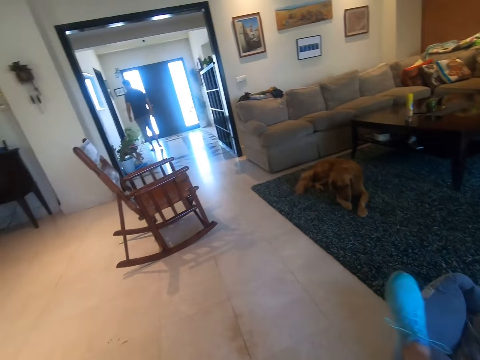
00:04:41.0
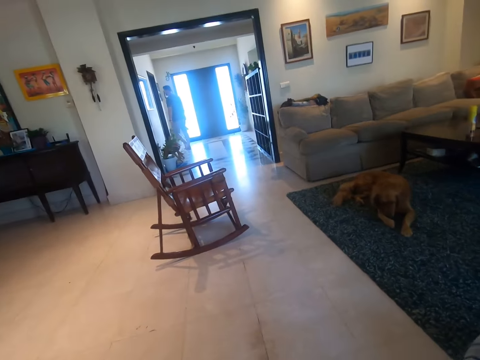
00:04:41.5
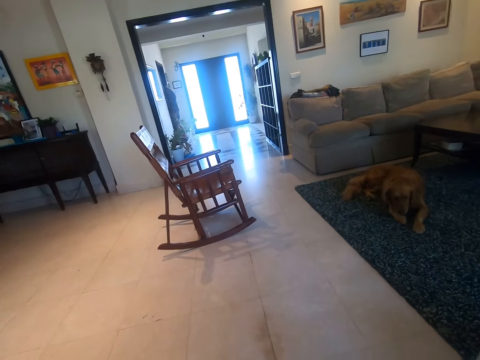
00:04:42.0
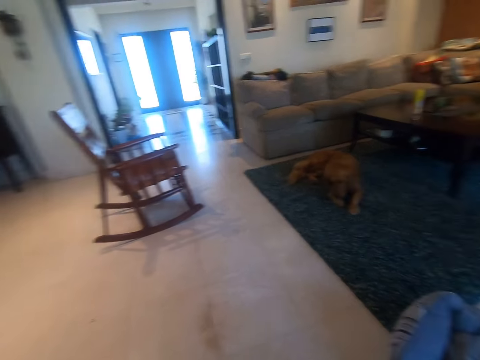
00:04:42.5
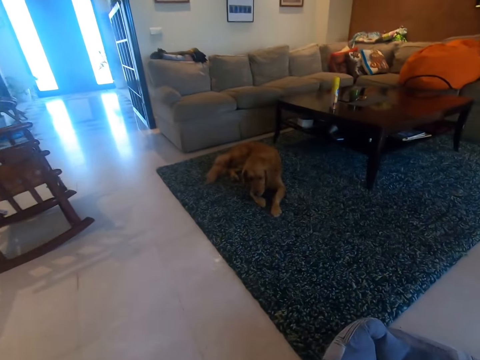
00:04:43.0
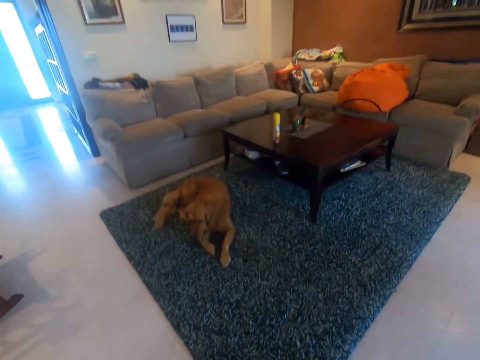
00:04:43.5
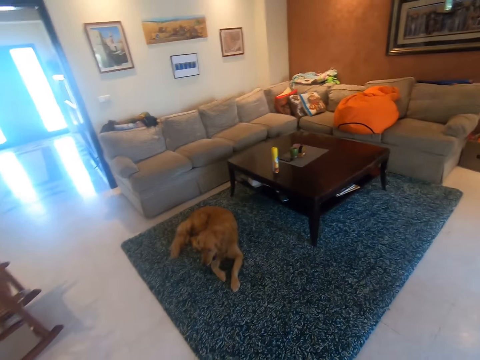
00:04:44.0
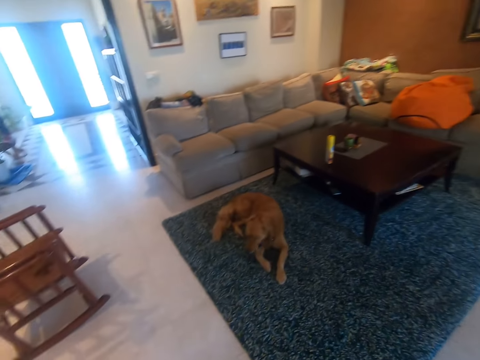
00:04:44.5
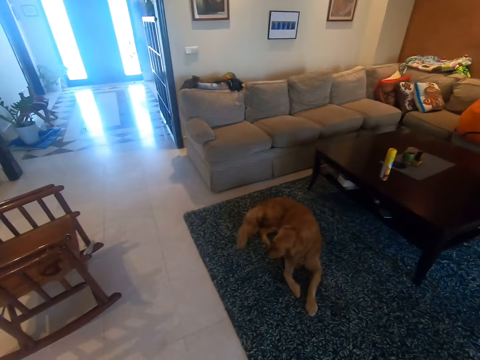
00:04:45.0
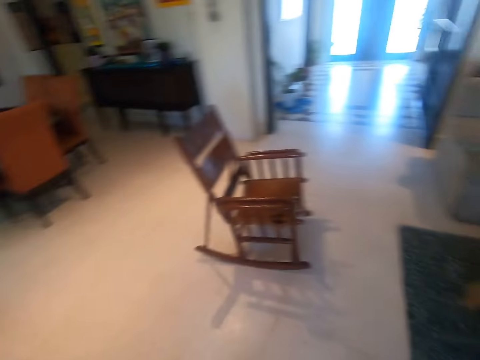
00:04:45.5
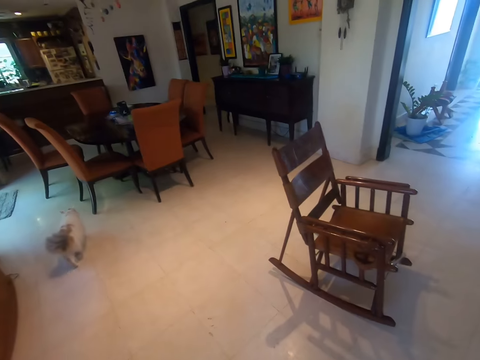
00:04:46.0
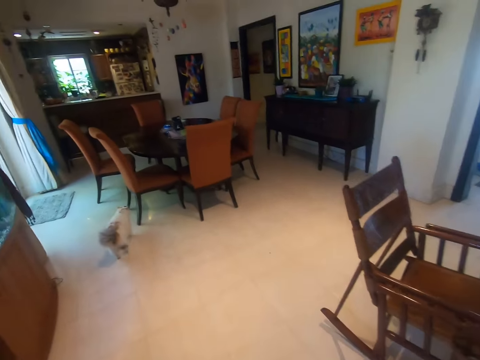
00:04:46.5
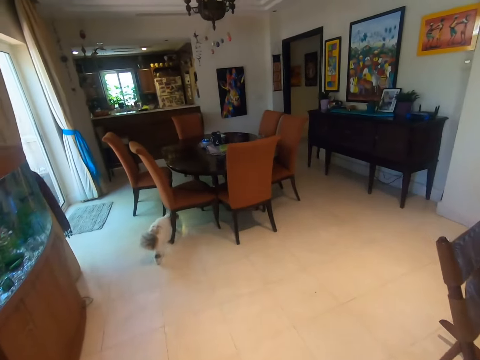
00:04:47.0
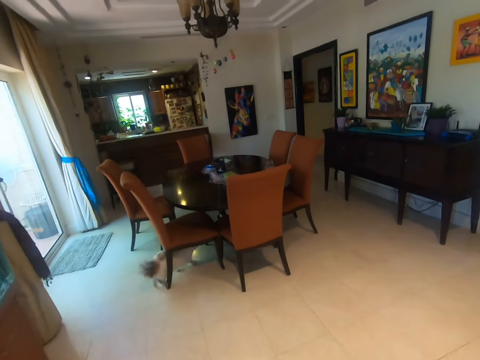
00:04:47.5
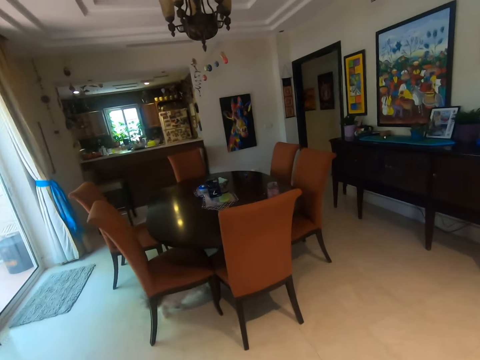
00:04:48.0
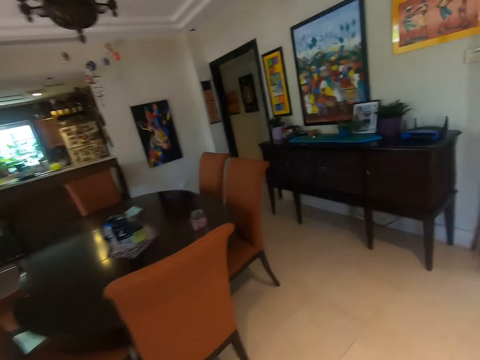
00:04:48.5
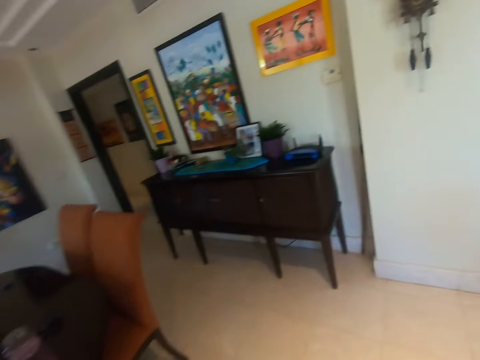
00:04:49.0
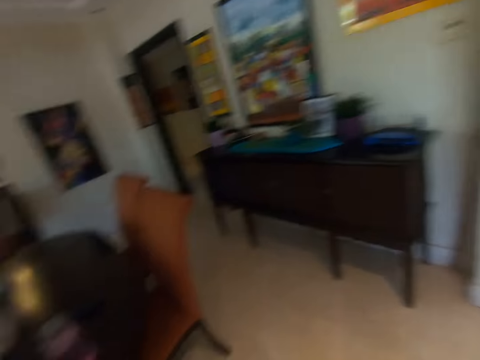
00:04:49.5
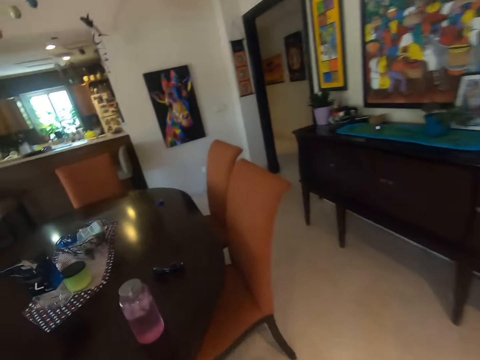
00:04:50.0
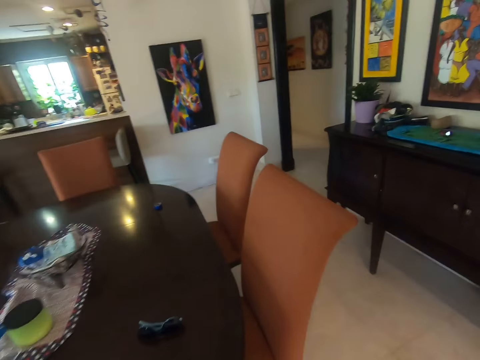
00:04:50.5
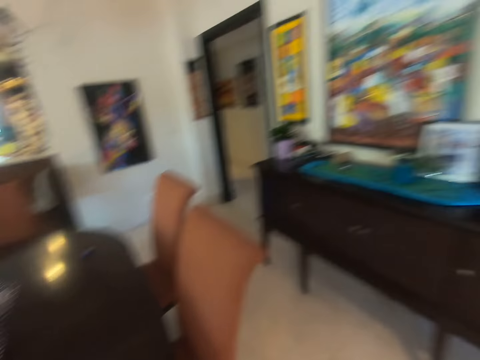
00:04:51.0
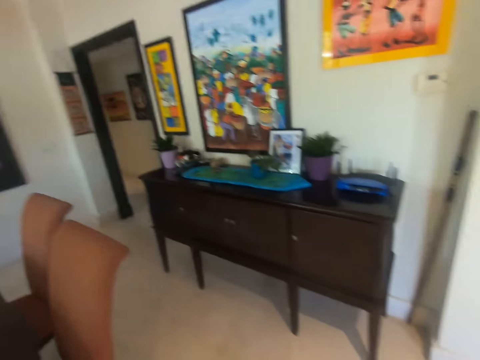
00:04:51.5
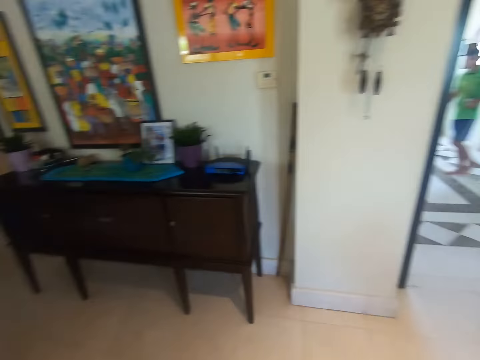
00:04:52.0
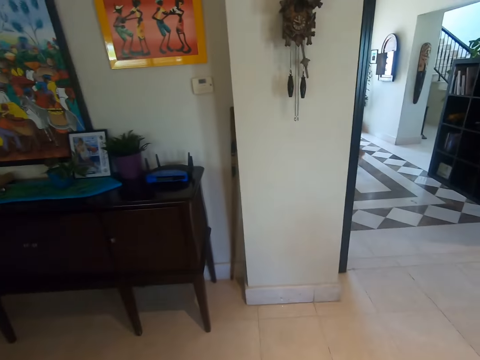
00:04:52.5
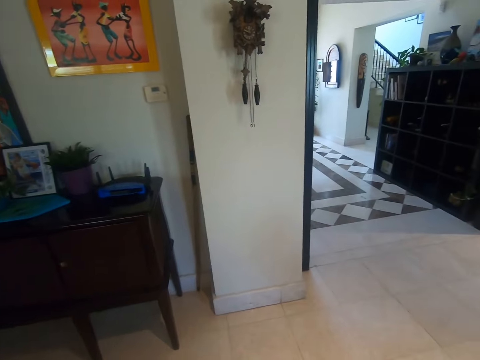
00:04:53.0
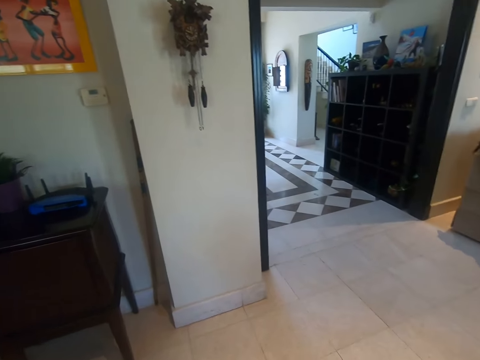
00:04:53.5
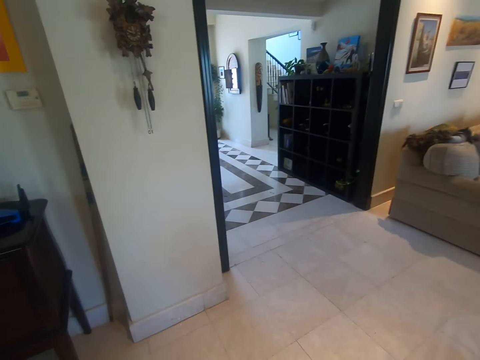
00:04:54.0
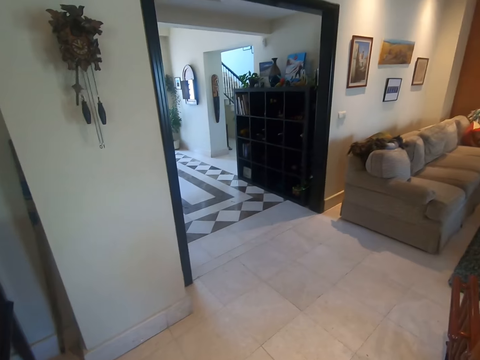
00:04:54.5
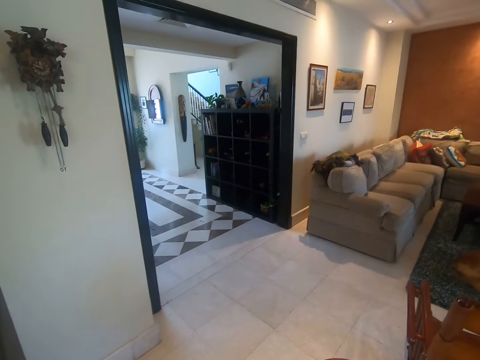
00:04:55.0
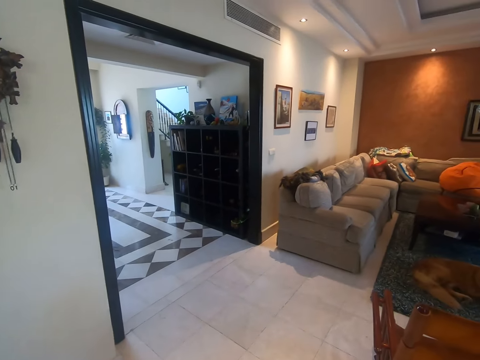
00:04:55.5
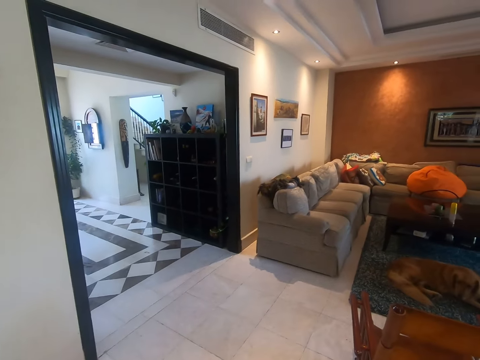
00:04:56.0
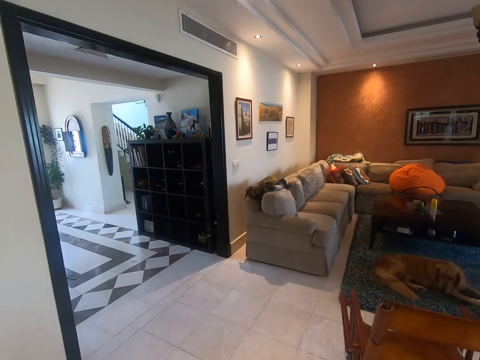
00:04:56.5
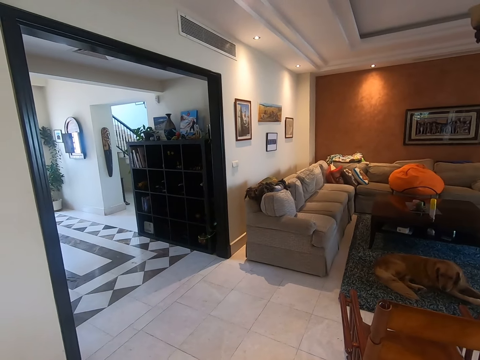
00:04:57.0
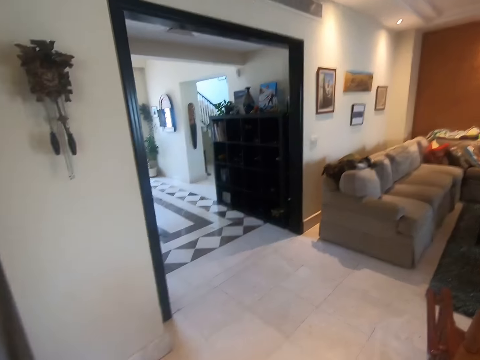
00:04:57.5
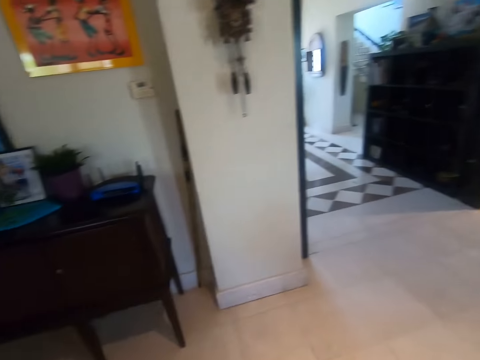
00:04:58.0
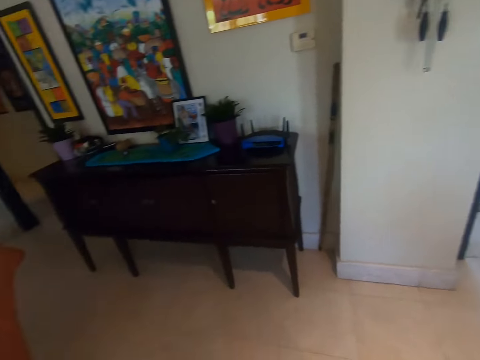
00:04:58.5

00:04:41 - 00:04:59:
The camera wearer looks around the room. They look around the room again. A man walks in the room. The camera wearer looks around the room.

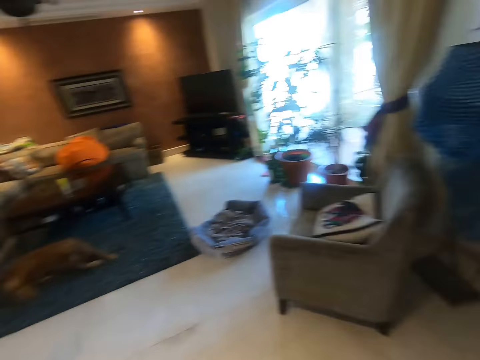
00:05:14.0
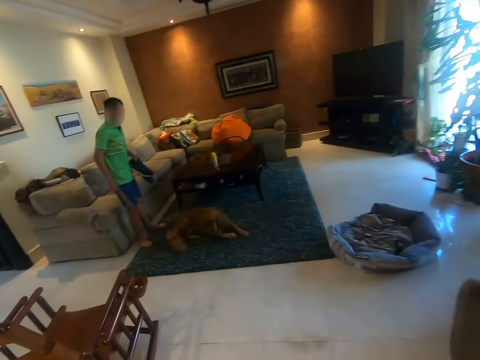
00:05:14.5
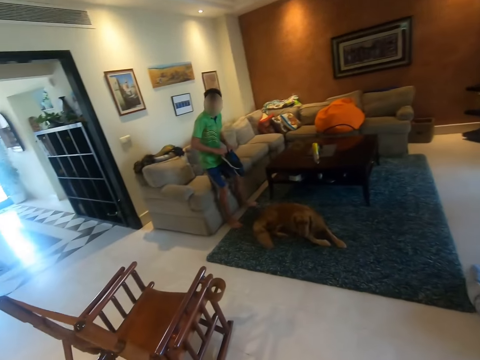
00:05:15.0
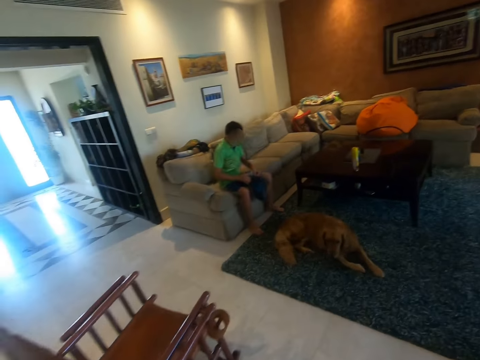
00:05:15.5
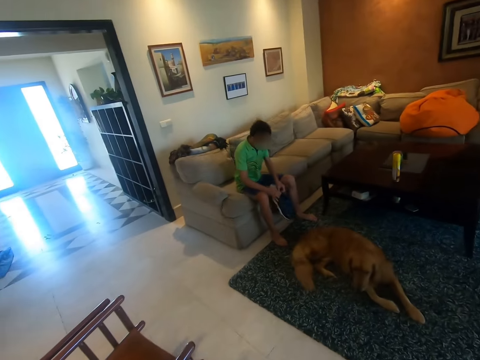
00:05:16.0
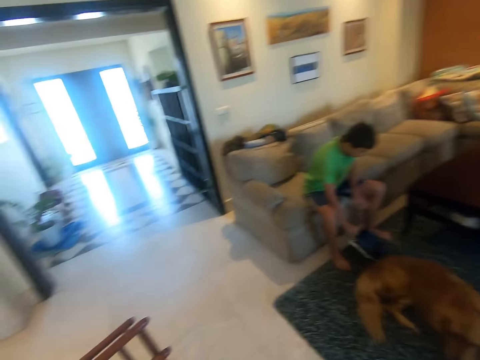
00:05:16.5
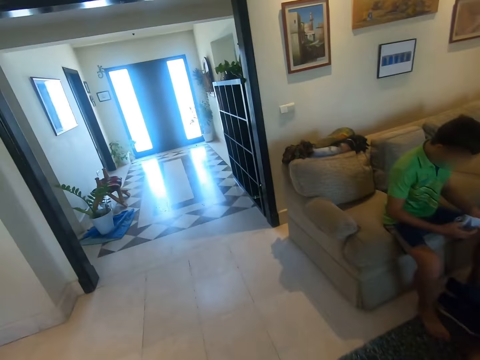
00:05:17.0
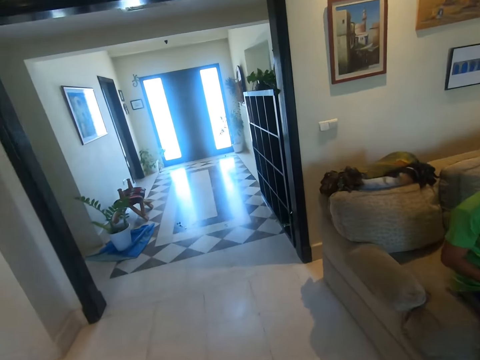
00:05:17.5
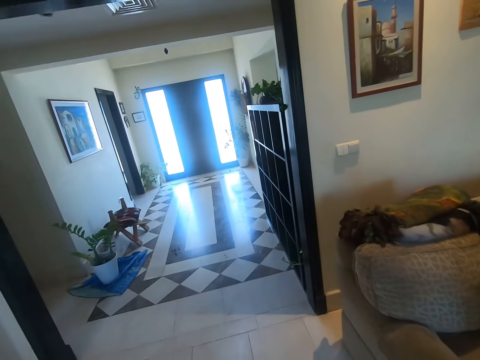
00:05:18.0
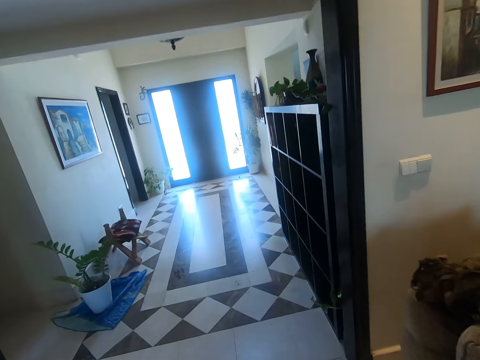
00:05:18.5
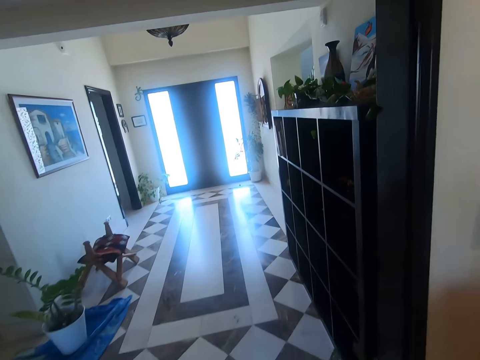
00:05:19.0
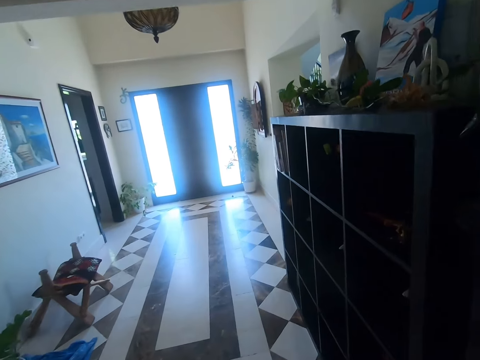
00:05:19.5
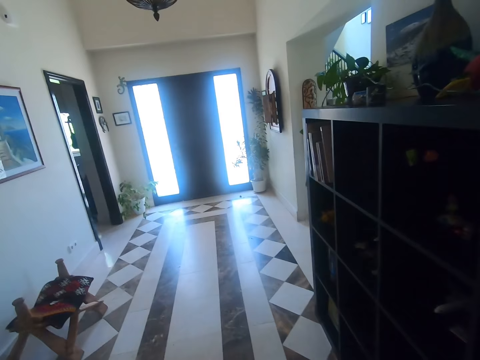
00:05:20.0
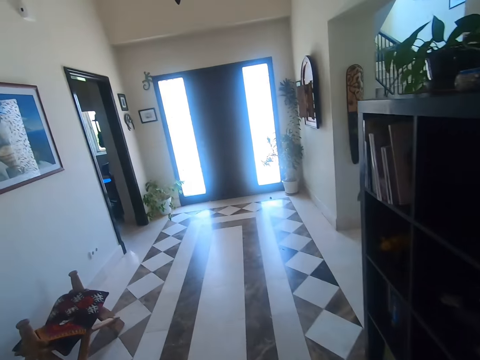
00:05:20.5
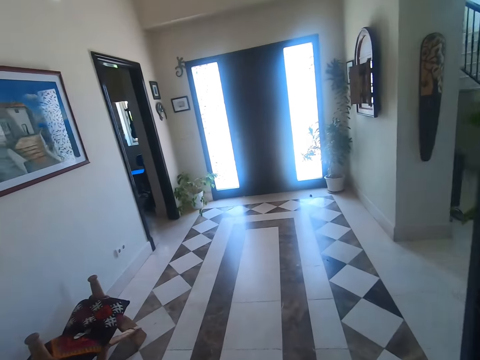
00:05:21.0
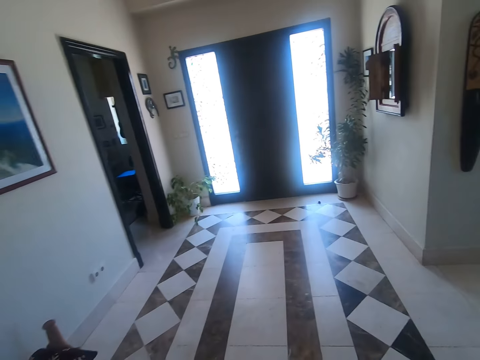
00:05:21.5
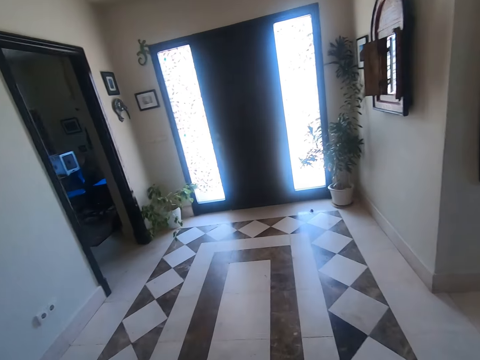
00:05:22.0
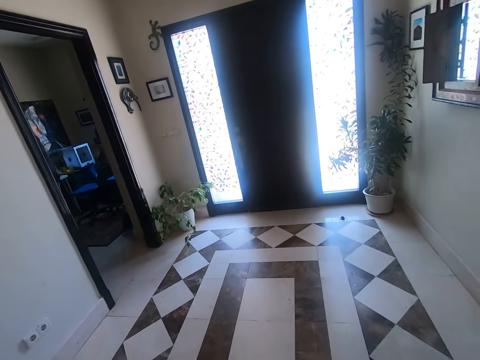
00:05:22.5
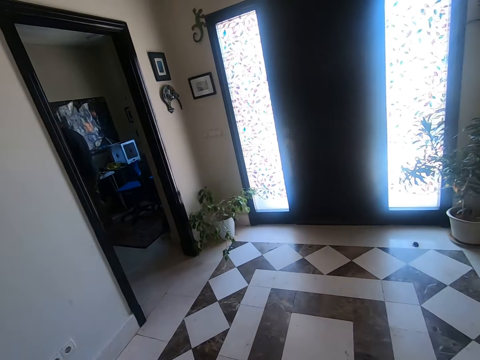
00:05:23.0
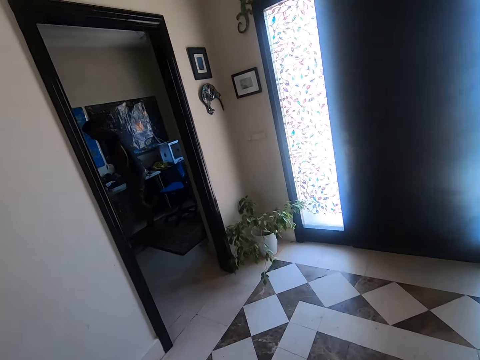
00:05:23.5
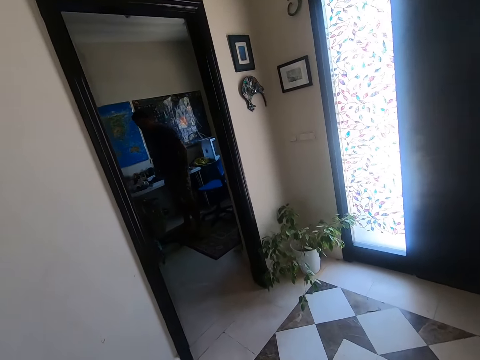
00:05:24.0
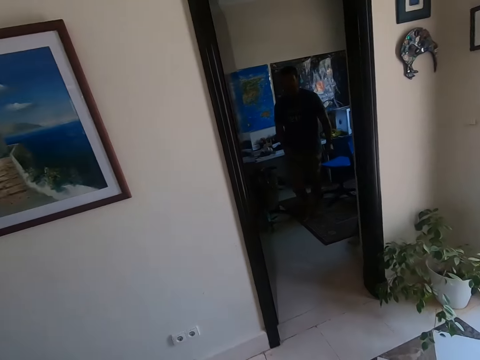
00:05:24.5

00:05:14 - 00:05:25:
A man sits on the sofa. The camera wearer talks in the room. They move around the room.
